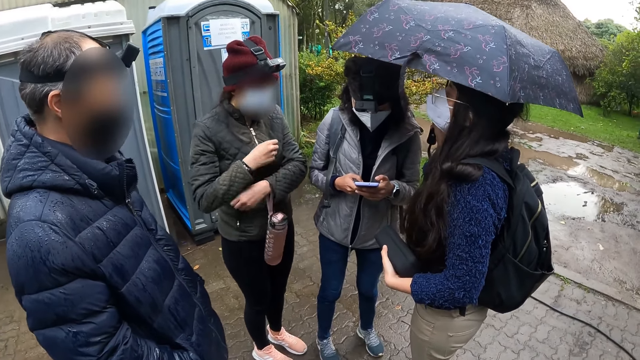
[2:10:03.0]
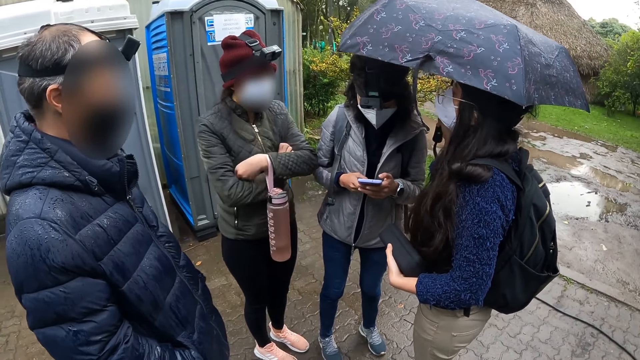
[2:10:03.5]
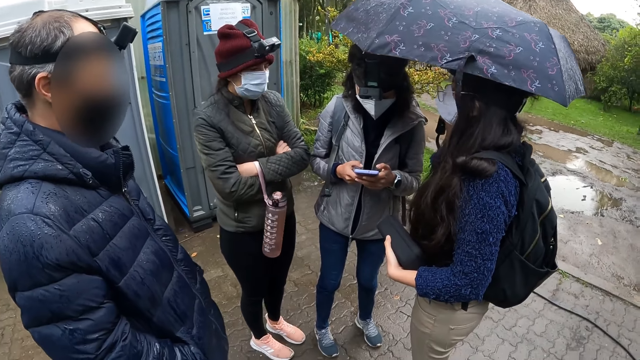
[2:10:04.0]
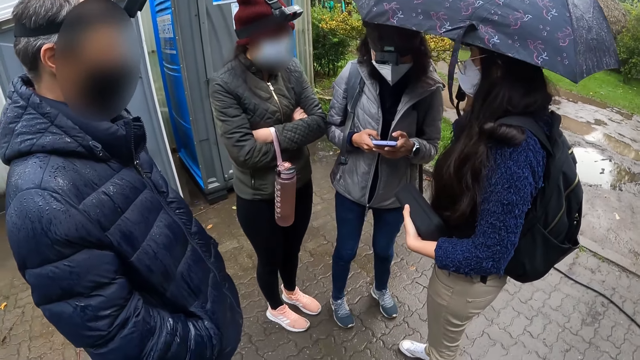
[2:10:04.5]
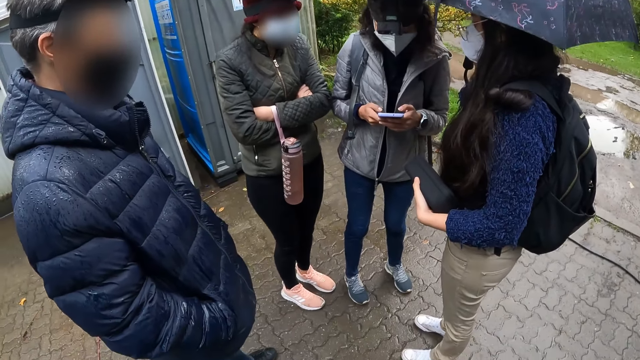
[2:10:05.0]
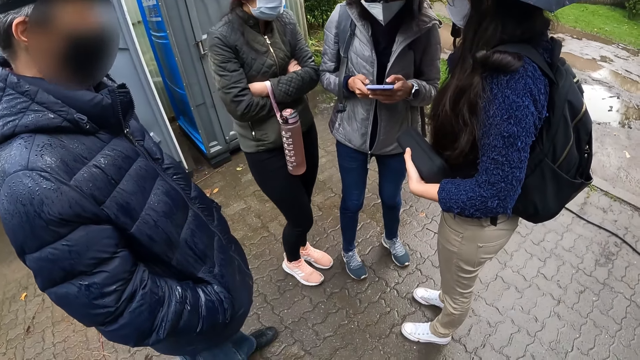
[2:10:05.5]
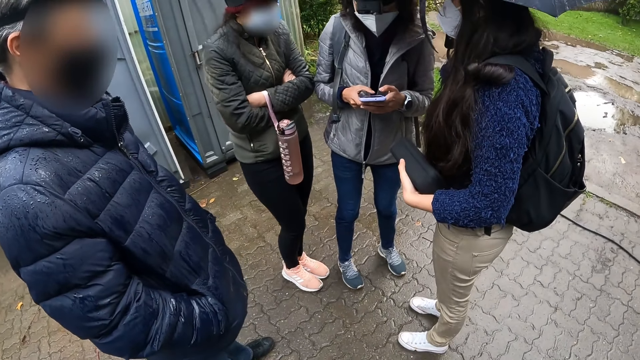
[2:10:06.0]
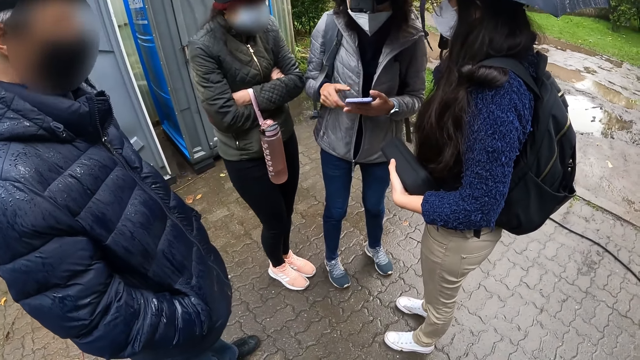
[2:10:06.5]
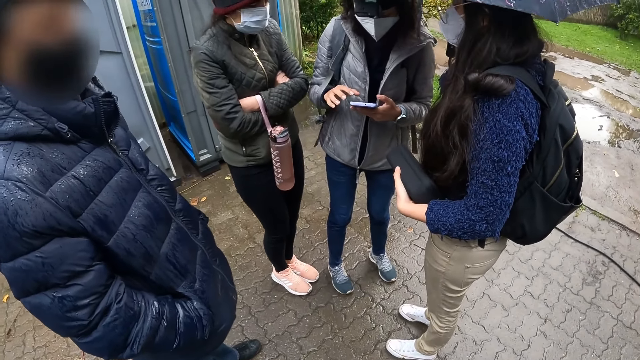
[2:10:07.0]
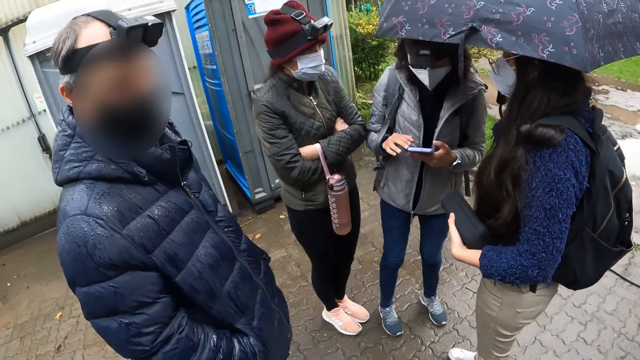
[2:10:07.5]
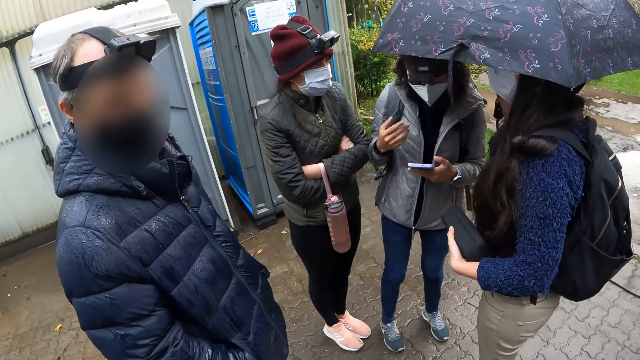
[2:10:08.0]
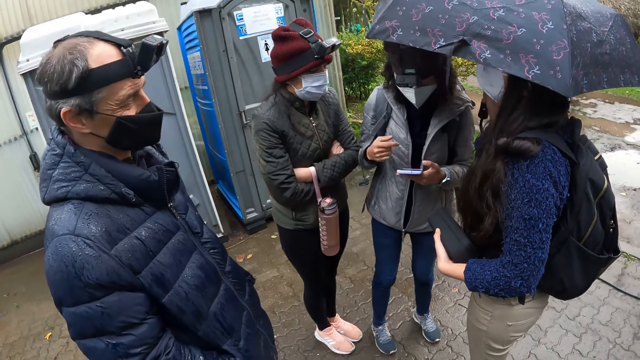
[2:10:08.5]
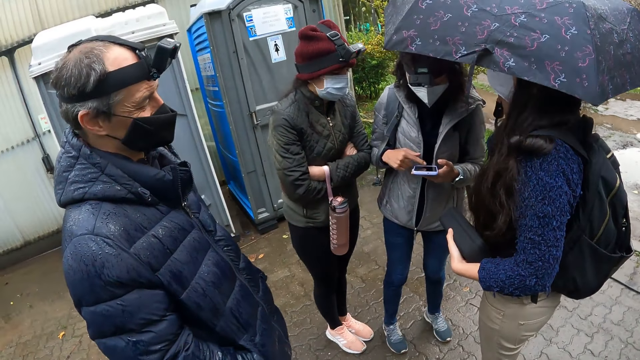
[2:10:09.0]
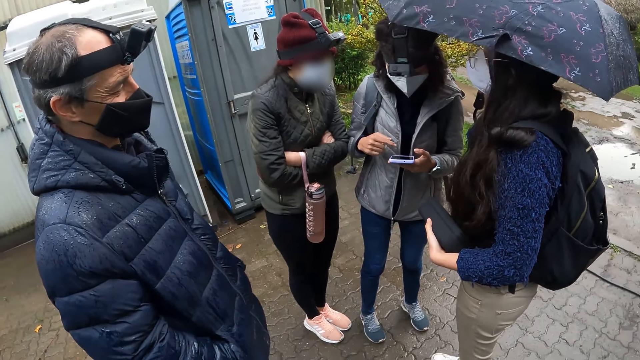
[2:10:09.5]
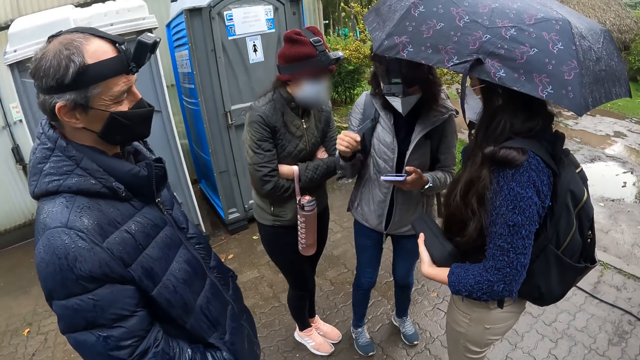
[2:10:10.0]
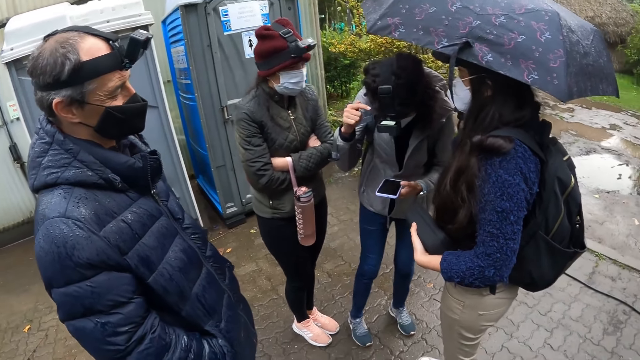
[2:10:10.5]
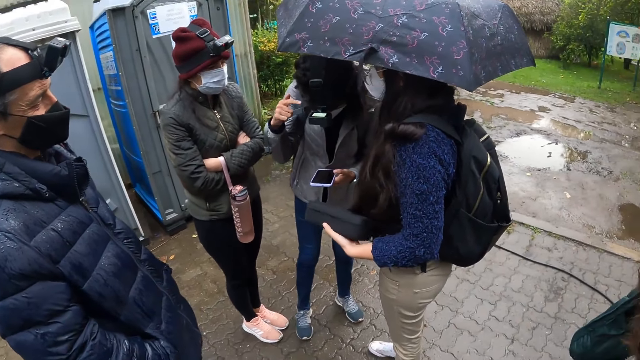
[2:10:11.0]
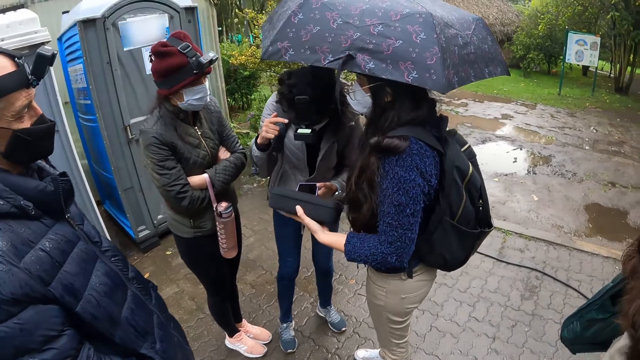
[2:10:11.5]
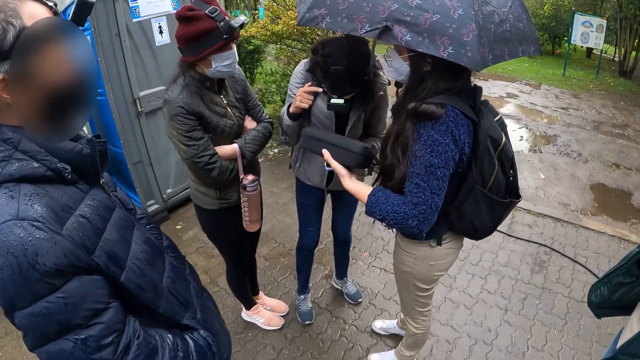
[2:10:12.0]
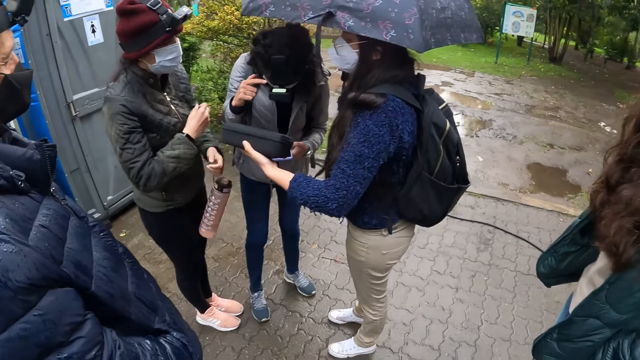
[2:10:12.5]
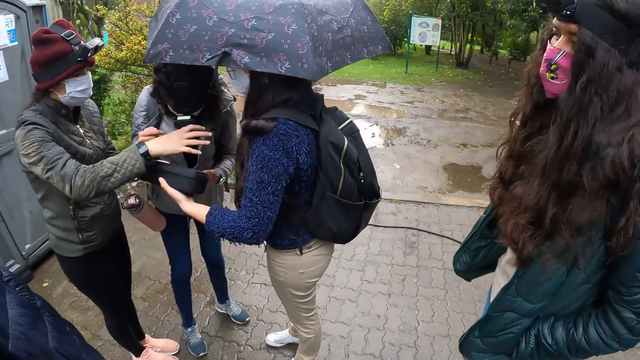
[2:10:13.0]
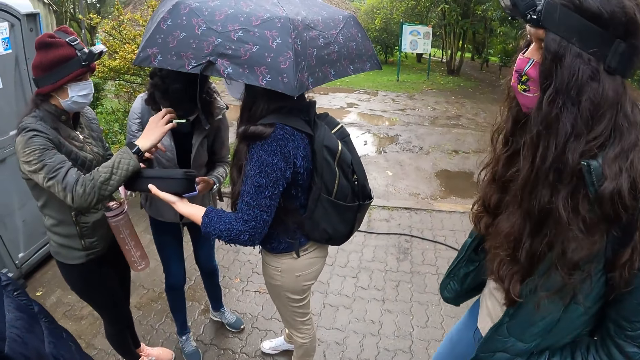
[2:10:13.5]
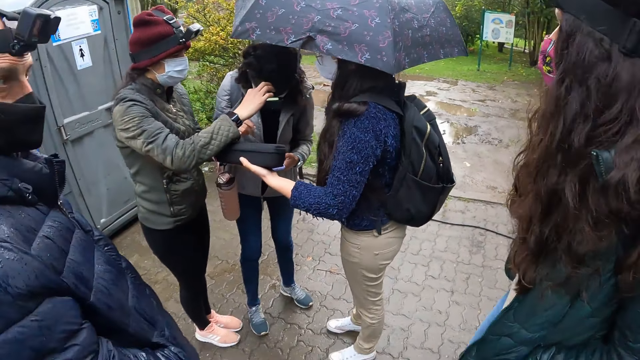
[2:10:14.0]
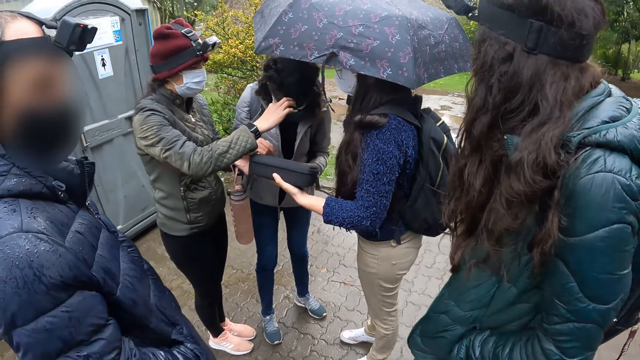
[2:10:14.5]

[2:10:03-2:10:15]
A woman makes a hand gesture. Another woman touches a black pack in another woman's left hand.

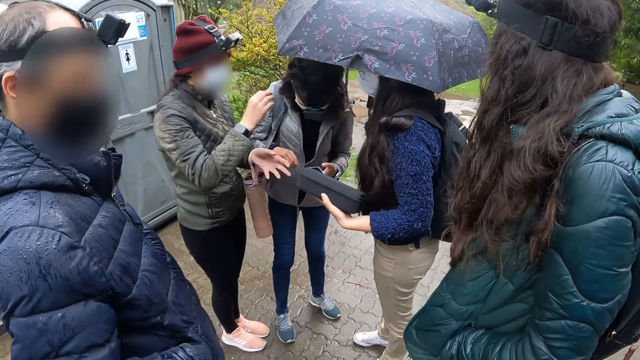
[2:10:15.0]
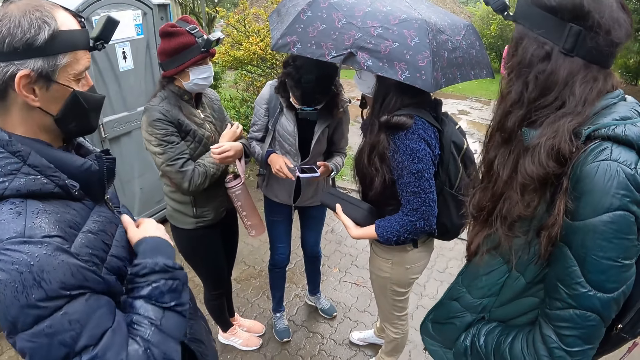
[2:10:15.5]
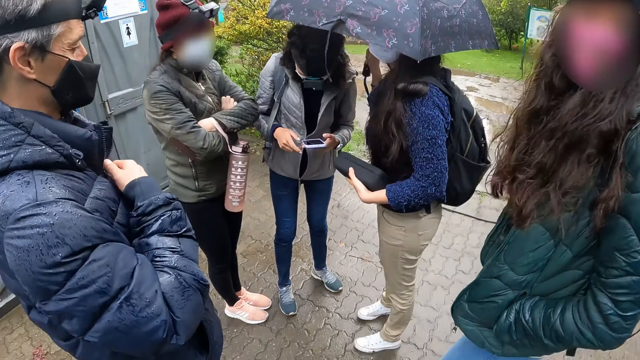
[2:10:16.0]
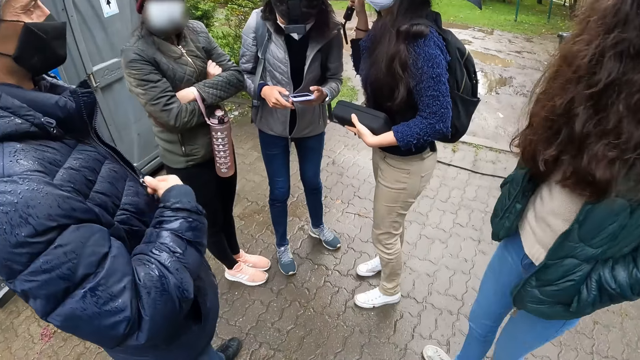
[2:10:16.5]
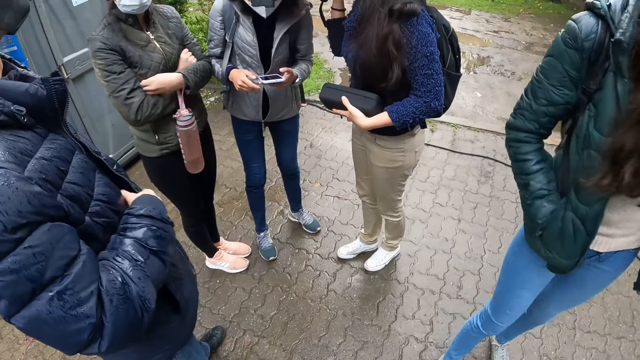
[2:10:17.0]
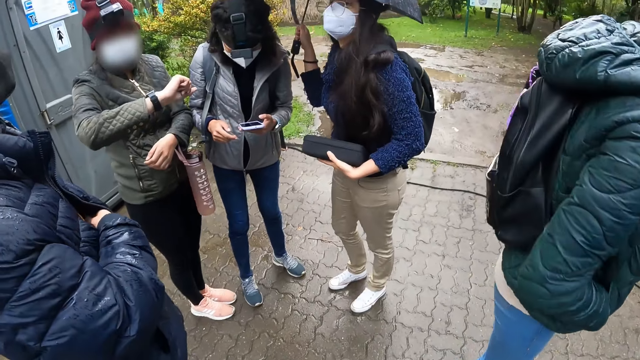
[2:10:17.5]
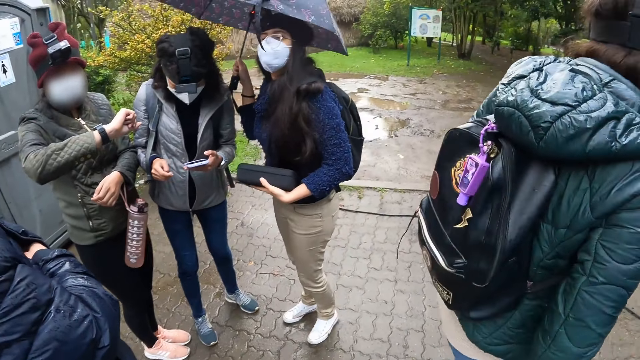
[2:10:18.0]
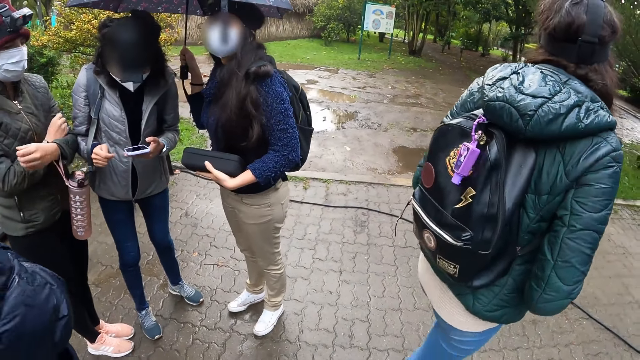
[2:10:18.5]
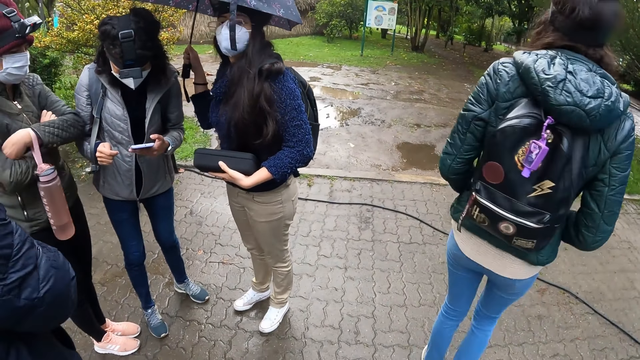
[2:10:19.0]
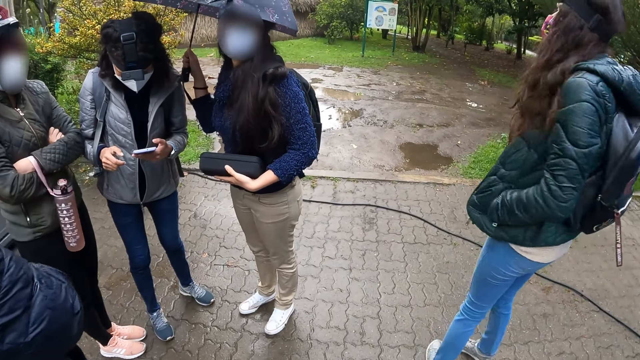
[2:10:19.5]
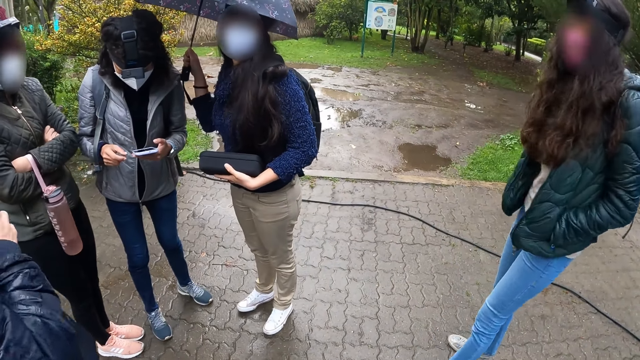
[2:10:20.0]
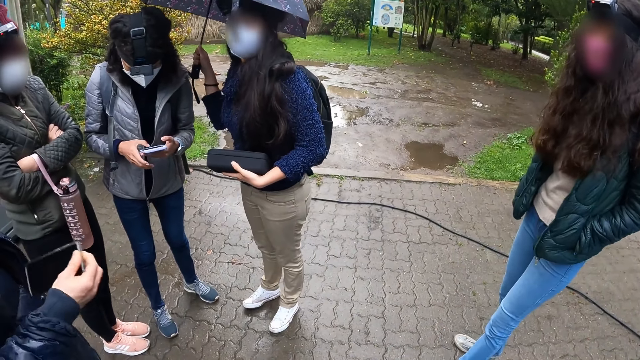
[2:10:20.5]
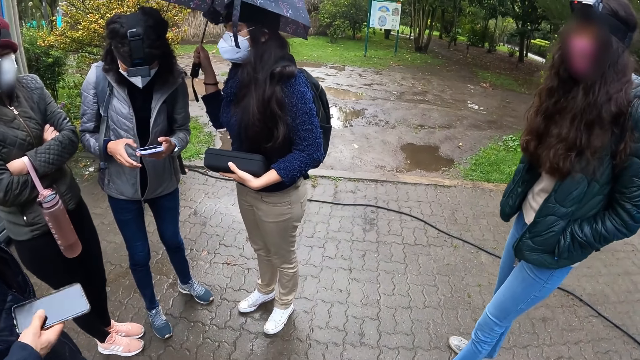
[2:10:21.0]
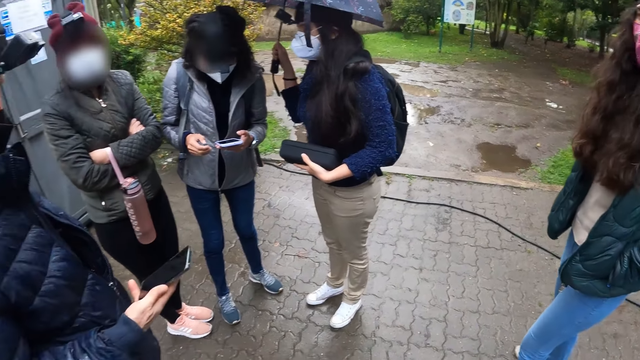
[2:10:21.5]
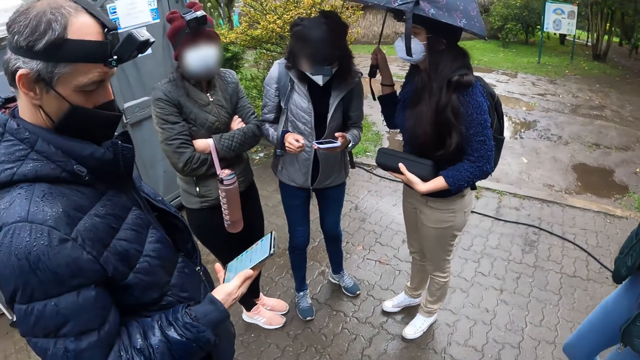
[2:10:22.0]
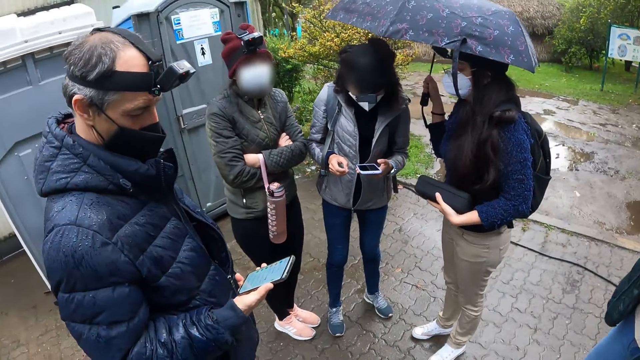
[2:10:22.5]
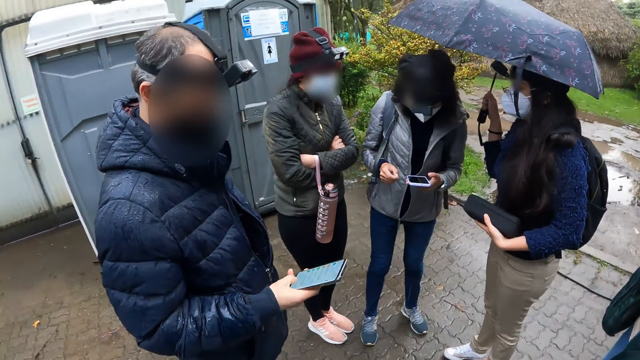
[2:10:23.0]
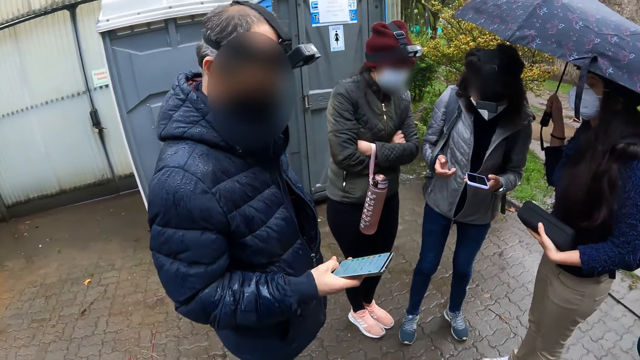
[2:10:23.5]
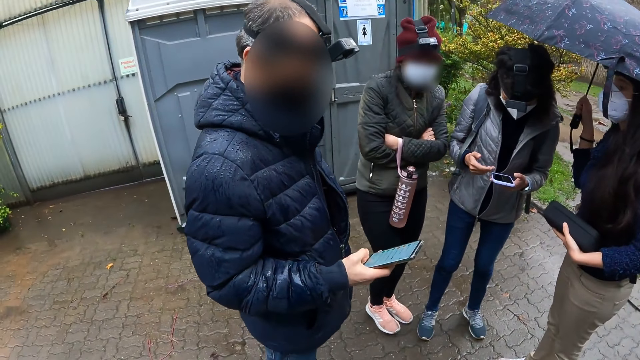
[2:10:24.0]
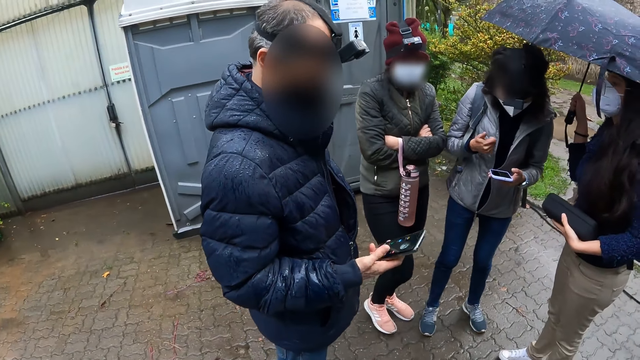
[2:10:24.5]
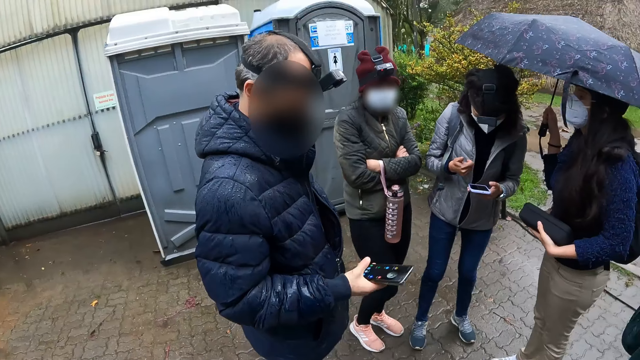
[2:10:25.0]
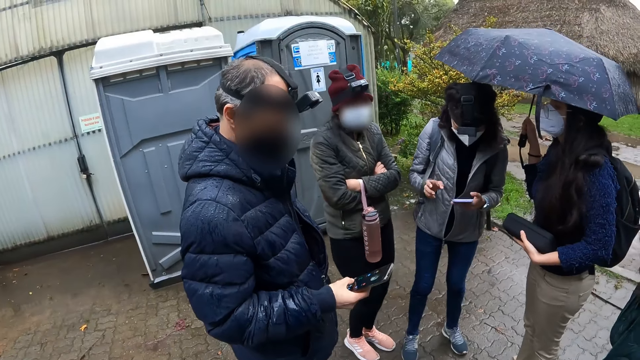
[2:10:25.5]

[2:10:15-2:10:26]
A man unzips his jacket with his right hand. He removes a phone from his jacket with his right hand. He operates the phone with his right hand. A woman interacts with another woman.
